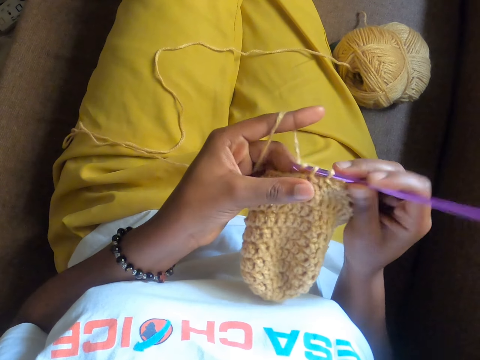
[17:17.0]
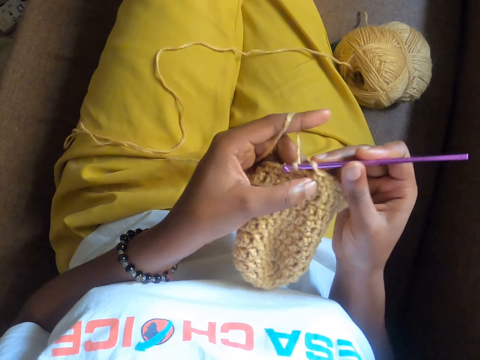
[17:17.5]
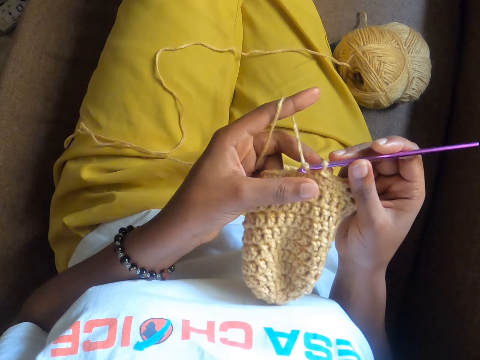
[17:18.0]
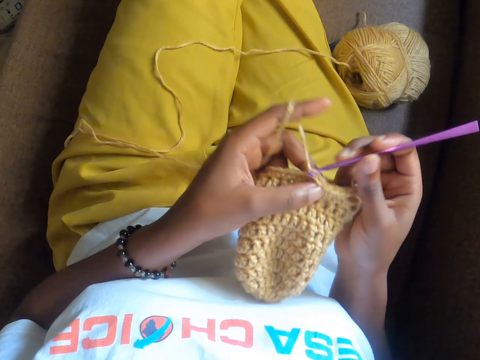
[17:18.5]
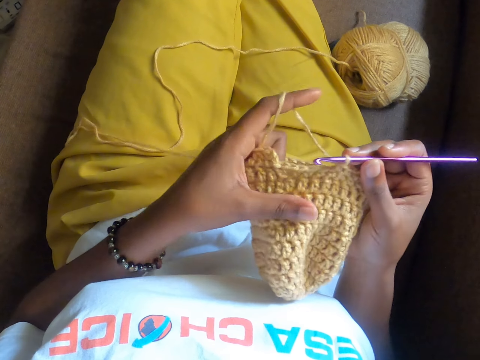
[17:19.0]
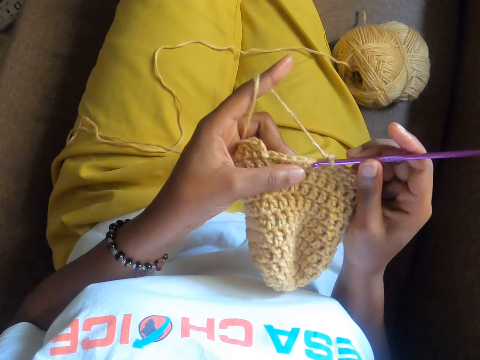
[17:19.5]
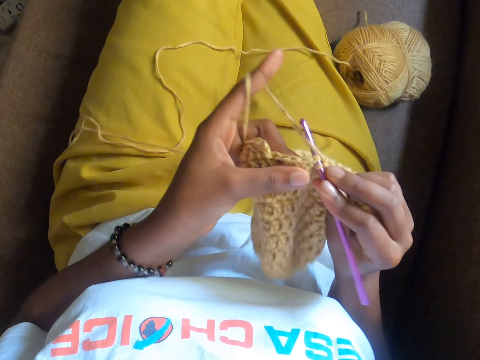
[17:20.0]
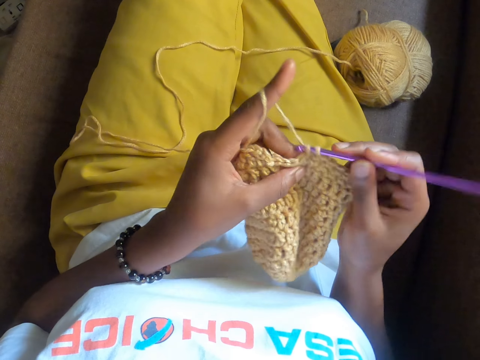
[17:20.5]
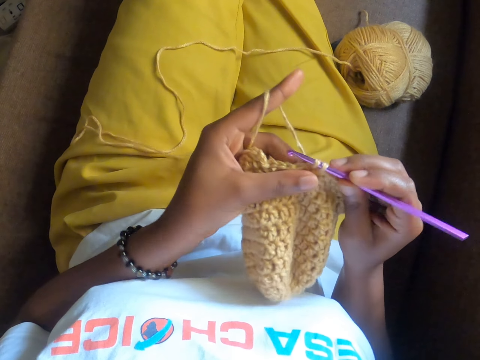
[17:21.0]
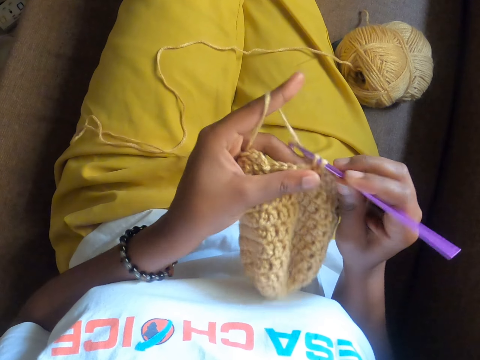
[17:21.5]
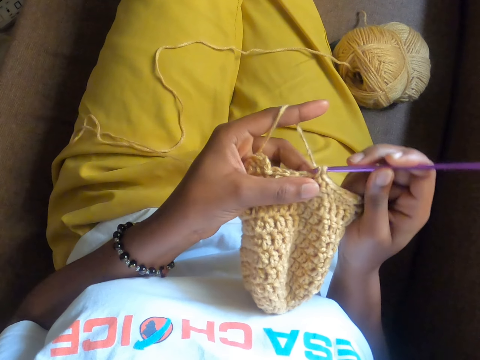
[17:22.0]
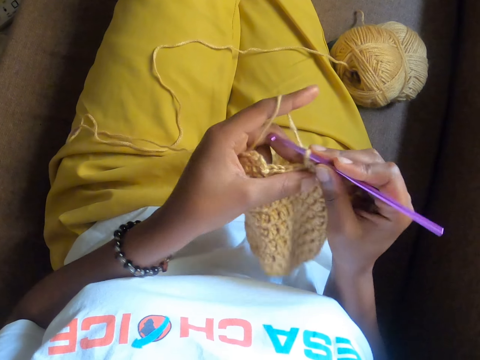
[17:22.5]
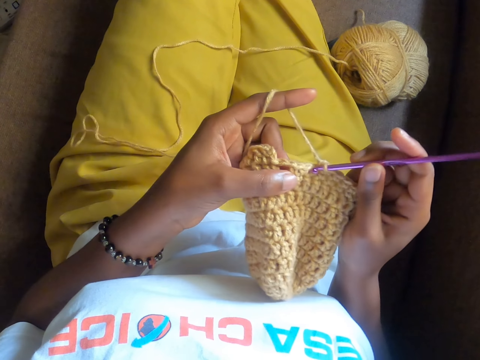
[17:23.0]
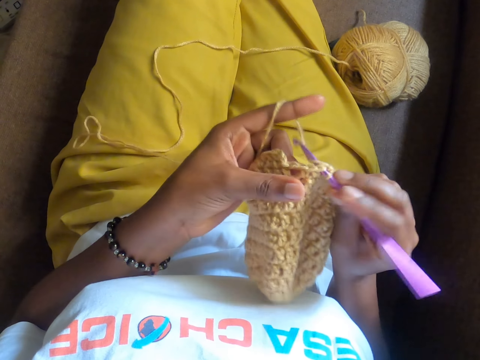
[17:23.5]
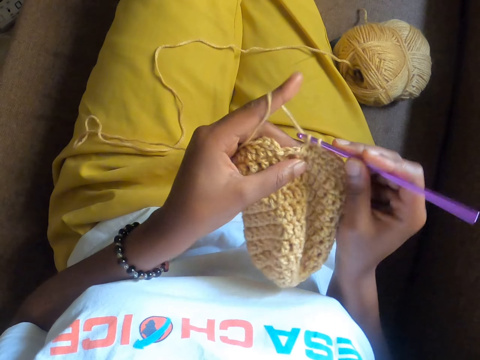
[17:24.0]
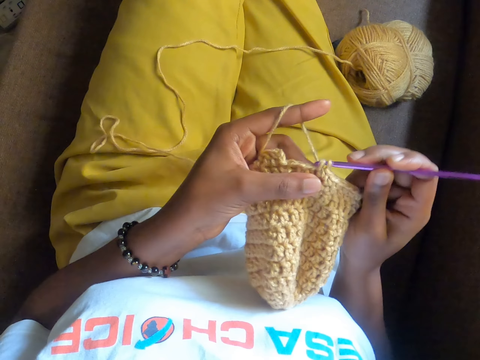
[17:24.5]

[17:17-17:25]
The camera wearer adjusts the crocheted yarn in her left hand. She crochets the yarn with the crochet hook in her right hand.

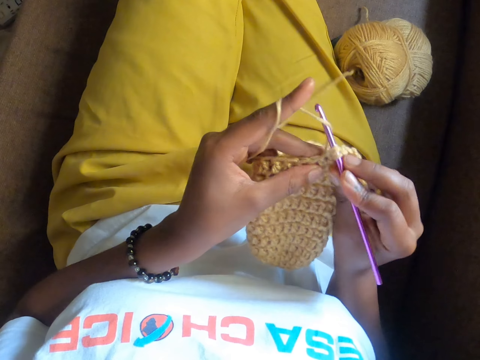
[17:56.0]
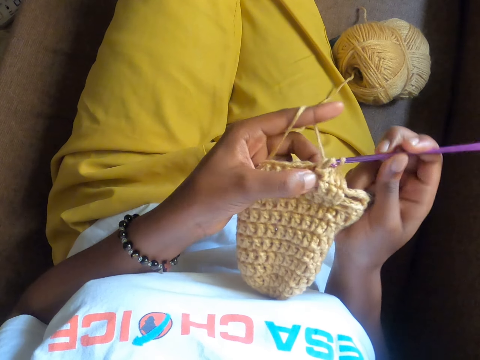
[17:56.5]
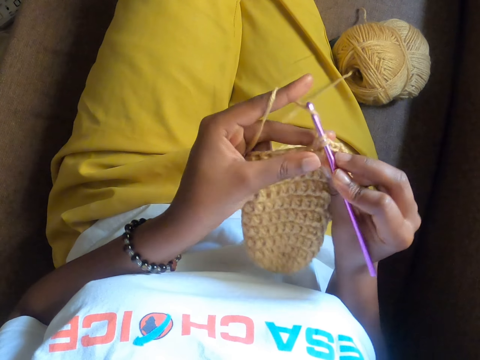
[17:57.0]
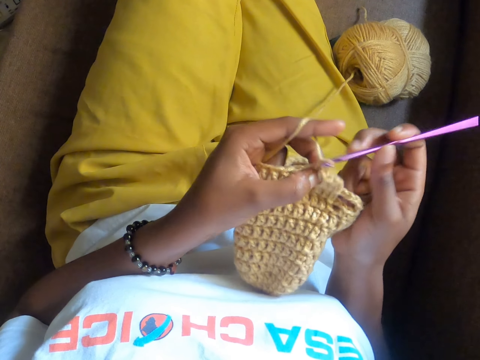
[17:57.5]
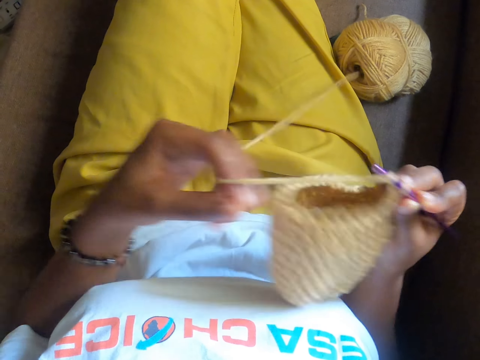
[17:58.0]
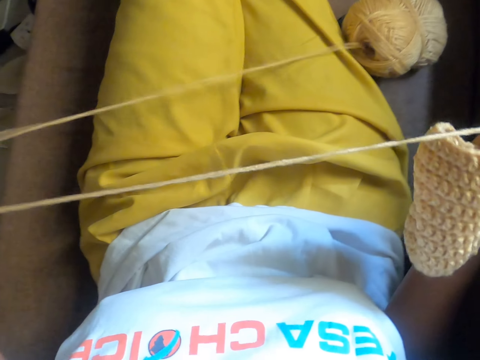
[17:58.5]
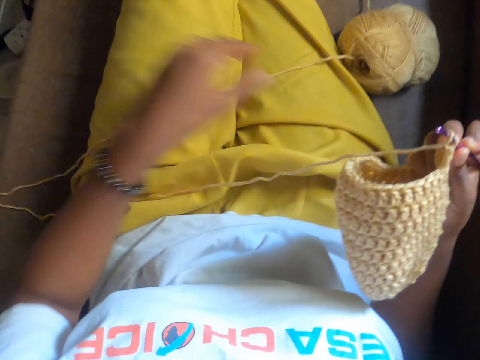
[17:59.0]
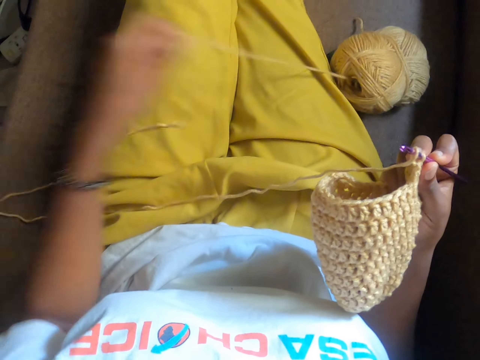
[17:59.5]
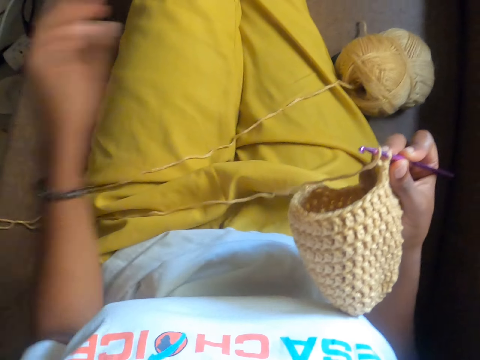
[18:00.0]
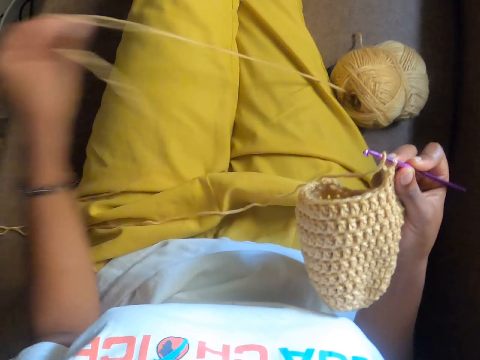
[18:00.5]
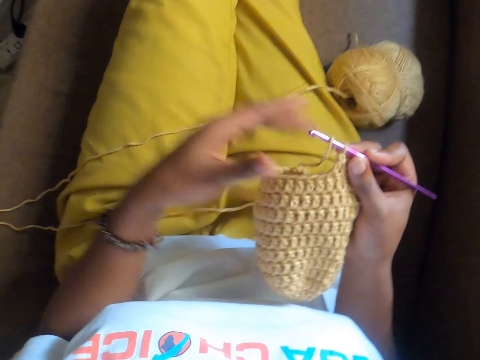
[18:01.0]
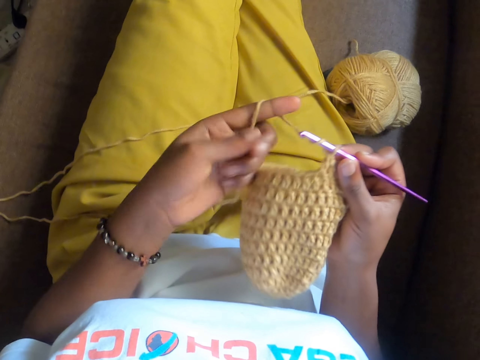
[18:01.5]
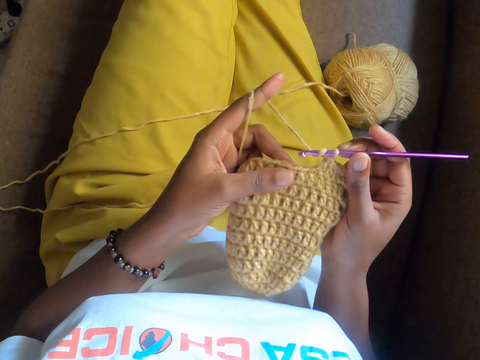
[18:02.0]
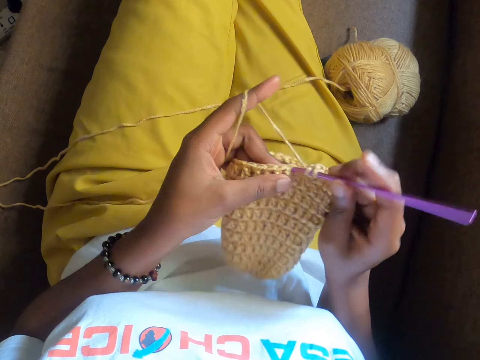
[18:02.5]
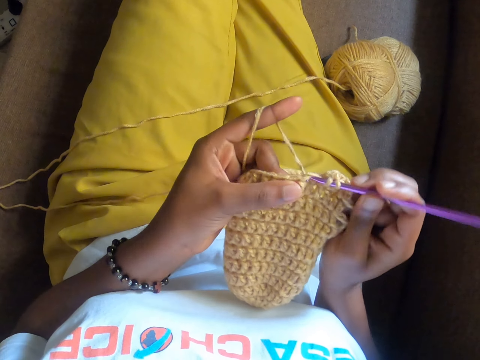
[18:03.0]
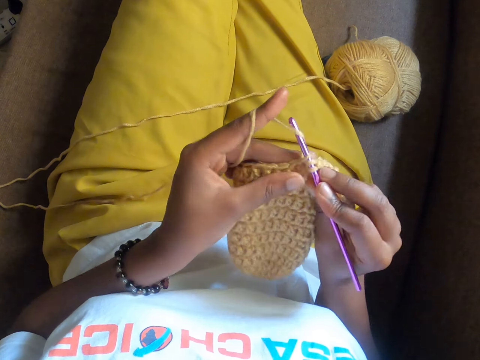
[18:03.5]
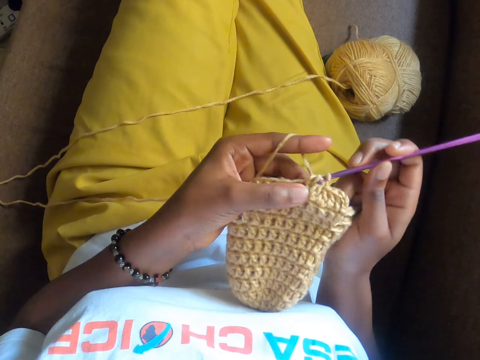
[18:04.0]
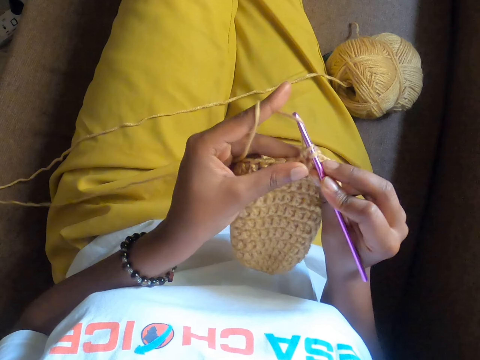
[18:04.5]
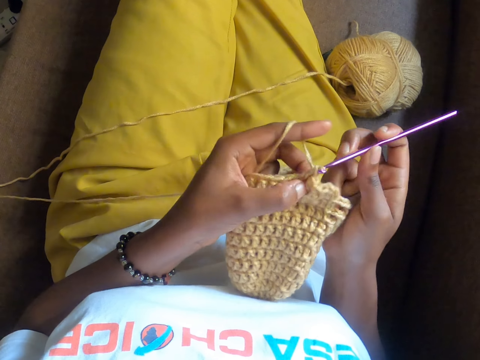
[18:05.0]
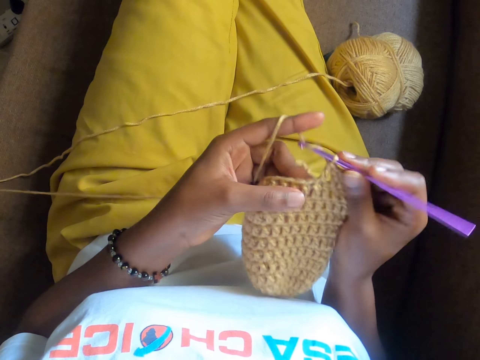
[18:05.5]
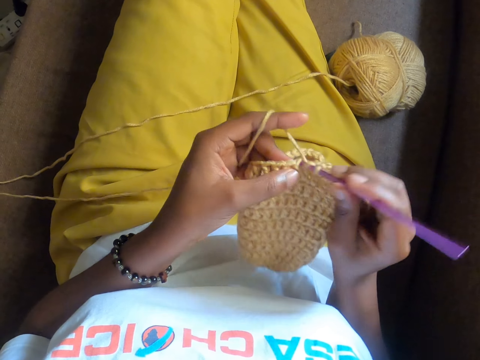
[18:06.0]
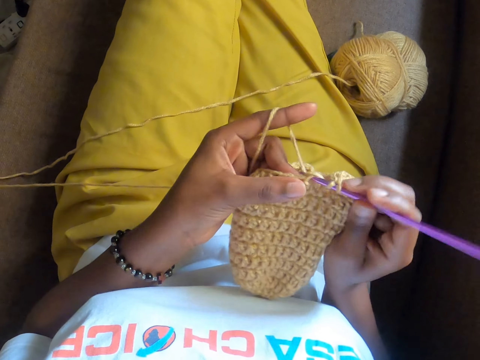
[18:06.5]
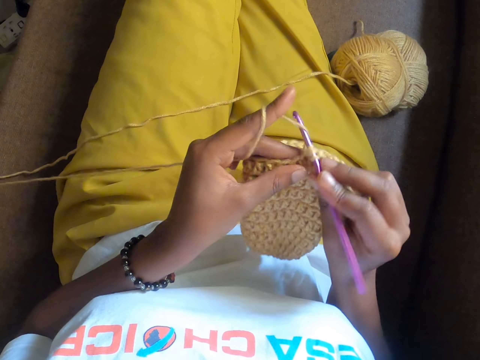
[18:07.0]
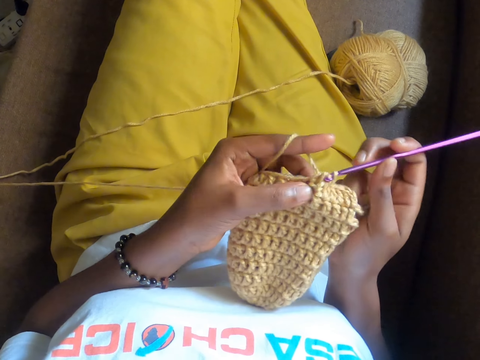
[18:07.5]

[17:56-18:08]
The camera wearer adjusts the crocheted yarn in her left hand. She pulls out wool from the crochet yarn with her left hand. She loosens the string of the yarn. She crochets the yarn with the crochet hook in her right hand.

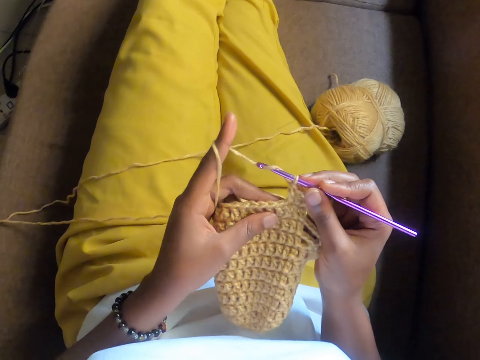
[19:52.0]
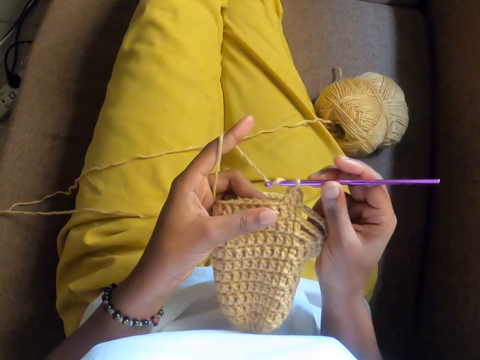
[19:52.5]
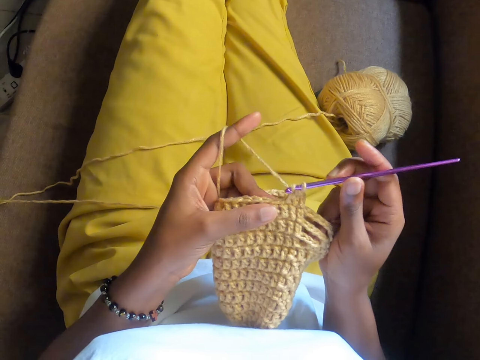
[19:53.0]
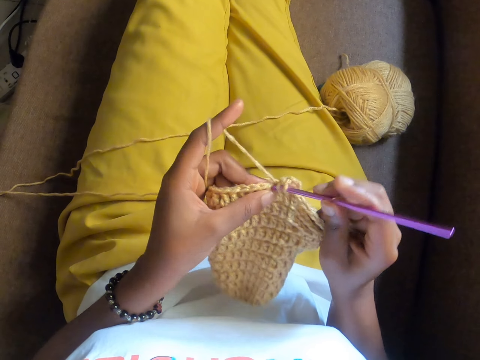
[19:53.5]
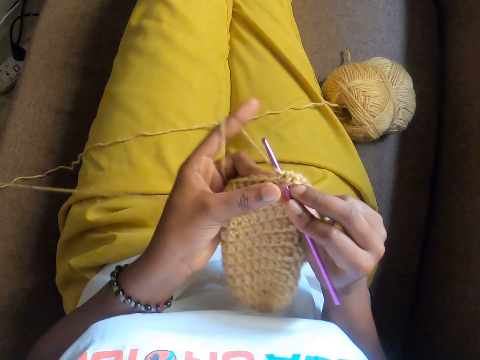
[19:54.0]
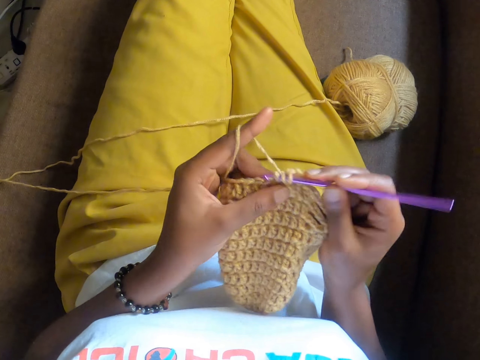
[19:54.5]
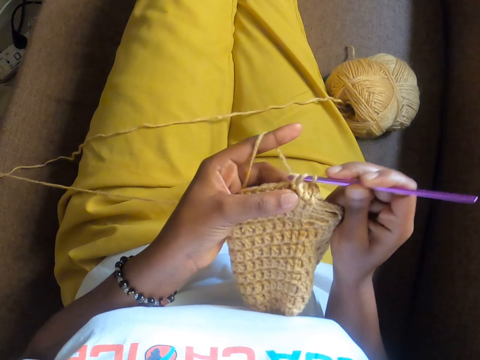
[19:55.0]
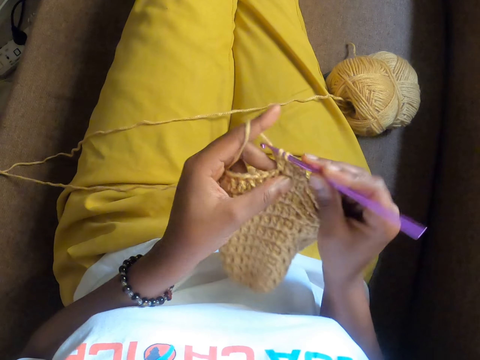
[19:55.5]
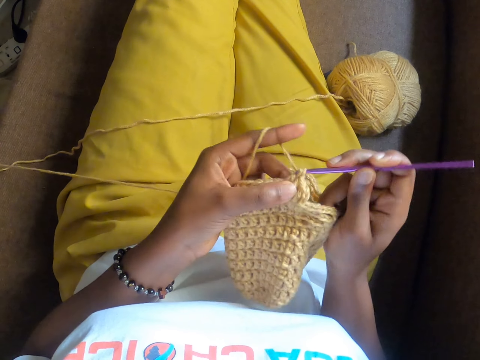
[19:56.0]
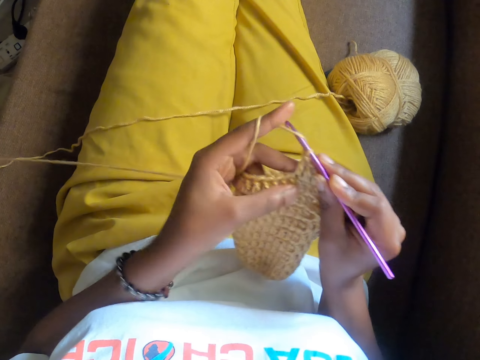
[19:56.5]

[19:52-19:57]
The camera wearer weaves a fabric.

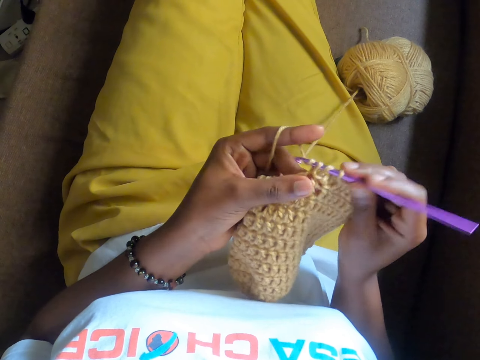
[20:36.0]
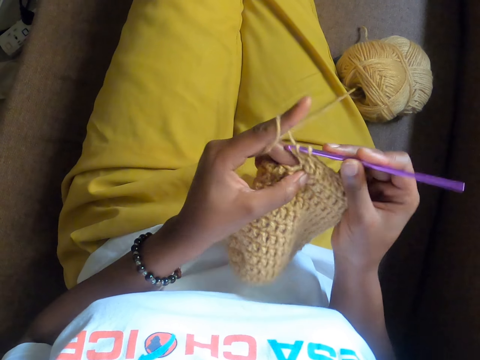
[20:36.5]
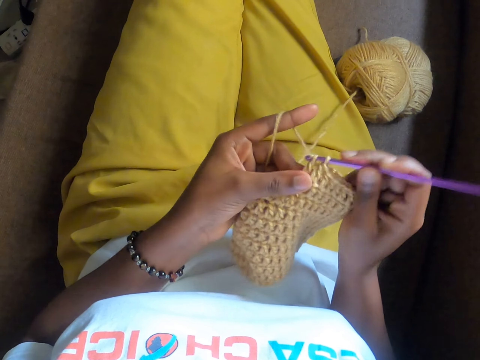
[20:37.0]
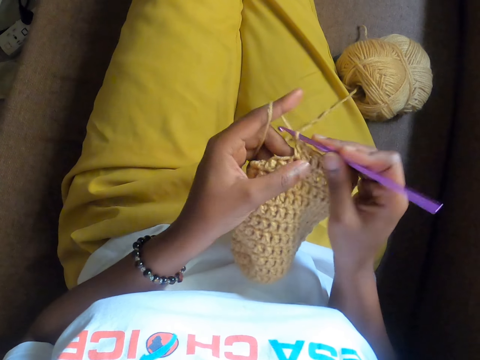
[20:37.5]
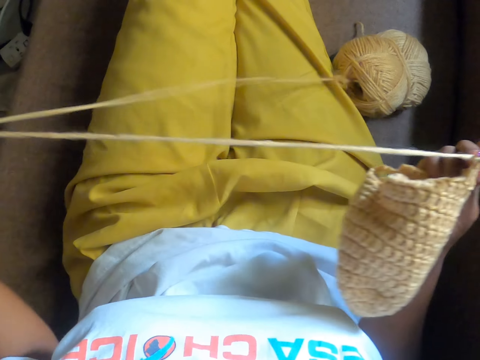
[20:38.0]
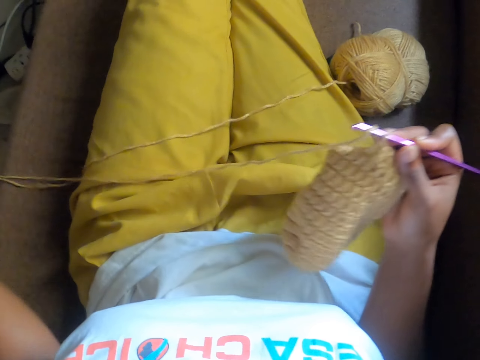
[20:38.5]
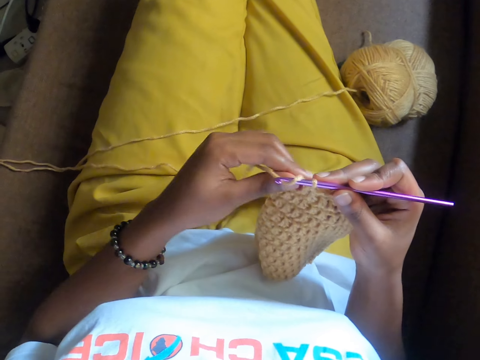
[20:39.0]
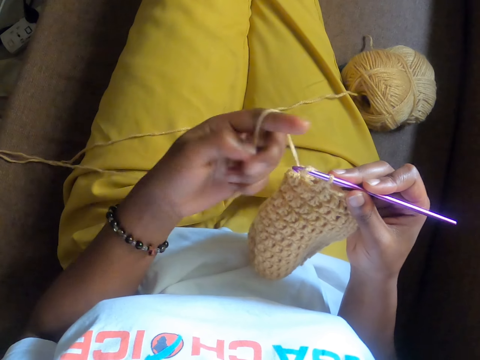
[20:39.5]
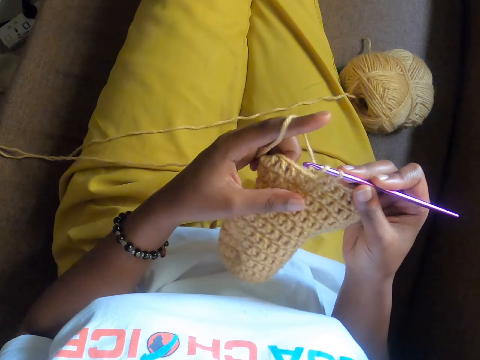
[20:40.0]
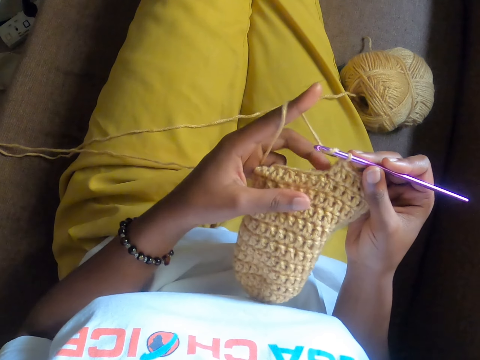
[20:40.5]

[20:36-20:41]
The camera wearer pulls the yarn with her left hand.
